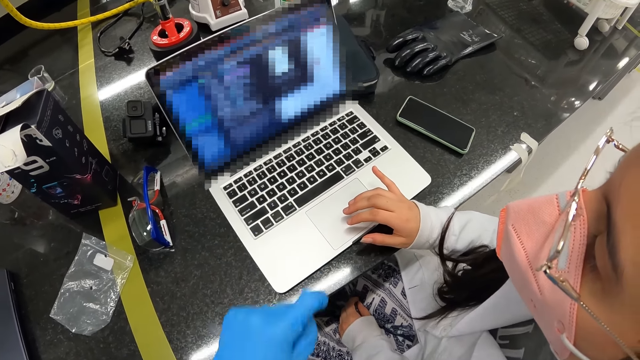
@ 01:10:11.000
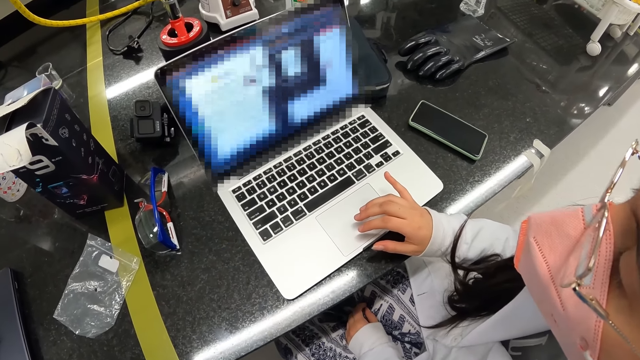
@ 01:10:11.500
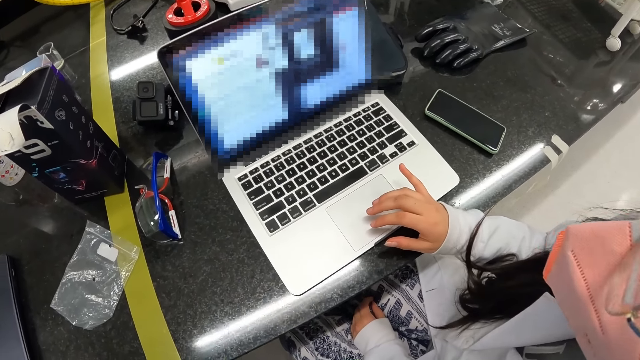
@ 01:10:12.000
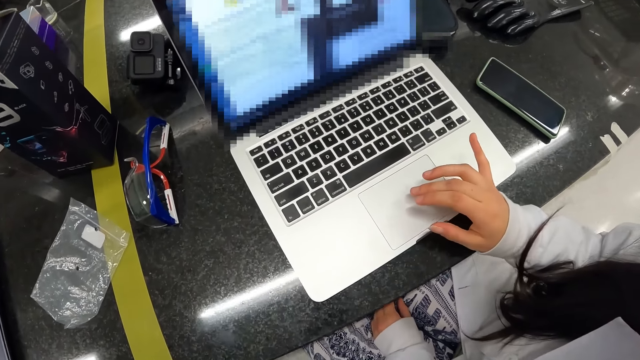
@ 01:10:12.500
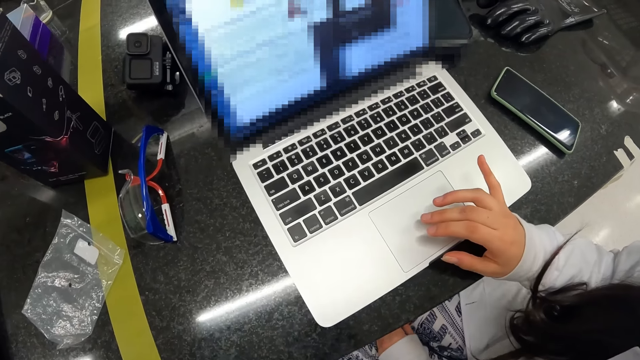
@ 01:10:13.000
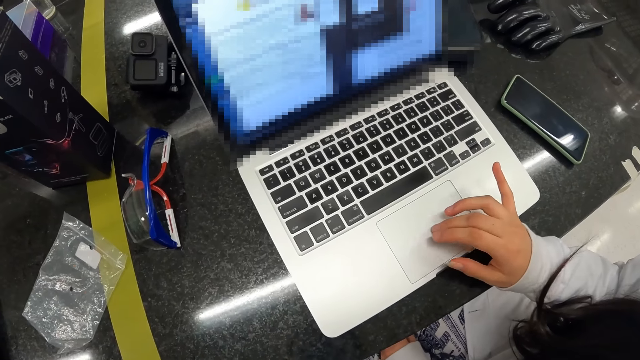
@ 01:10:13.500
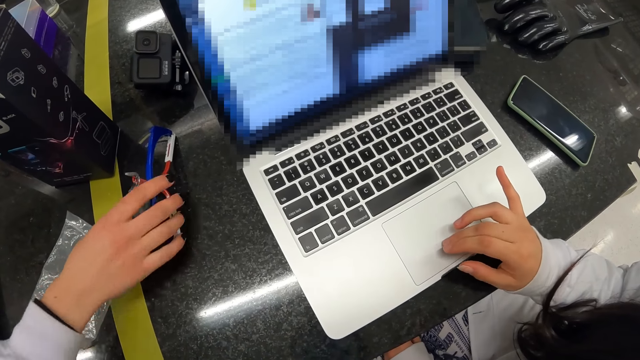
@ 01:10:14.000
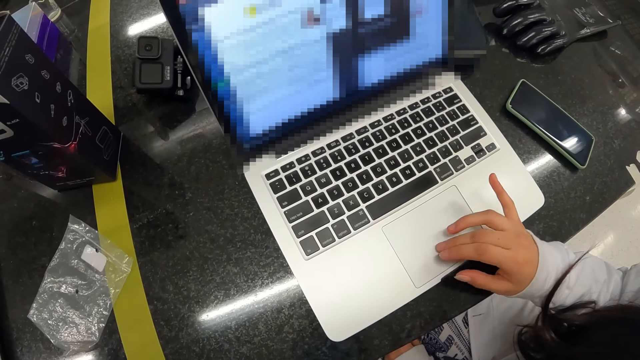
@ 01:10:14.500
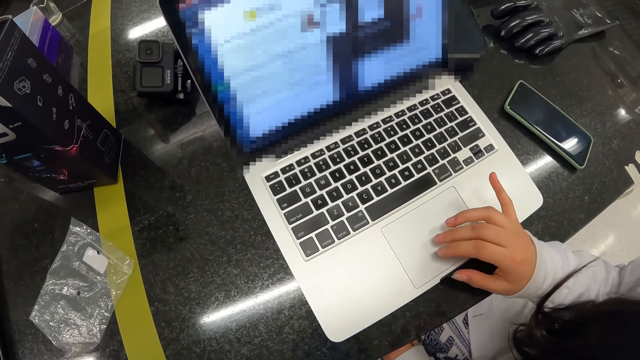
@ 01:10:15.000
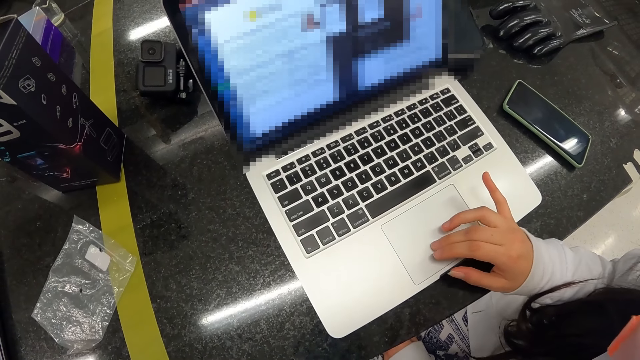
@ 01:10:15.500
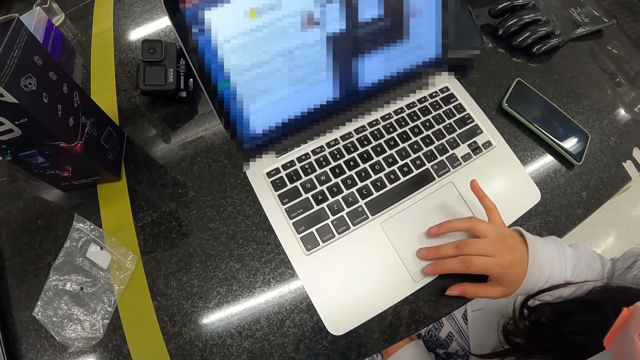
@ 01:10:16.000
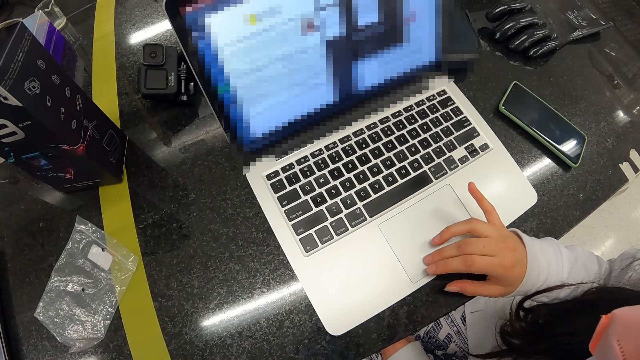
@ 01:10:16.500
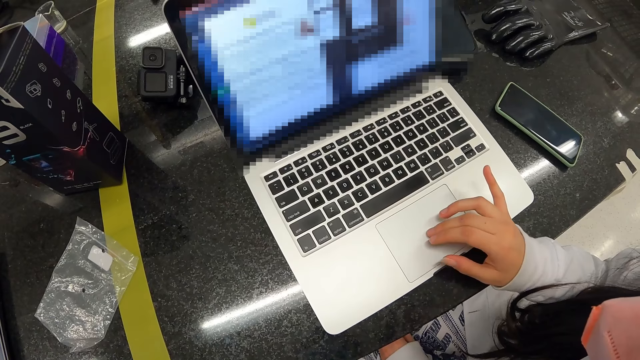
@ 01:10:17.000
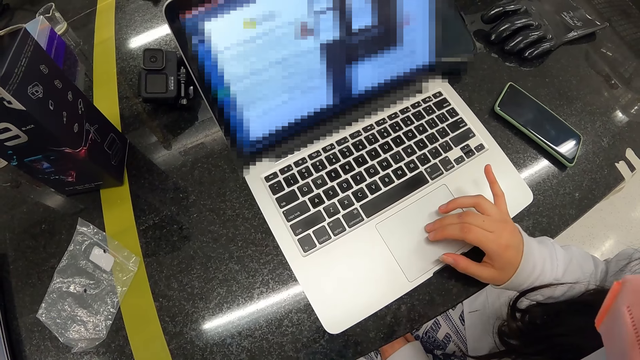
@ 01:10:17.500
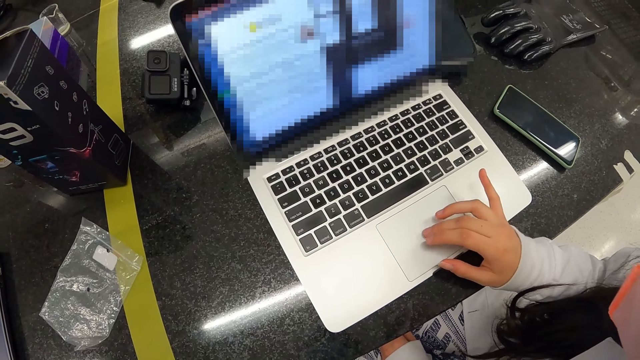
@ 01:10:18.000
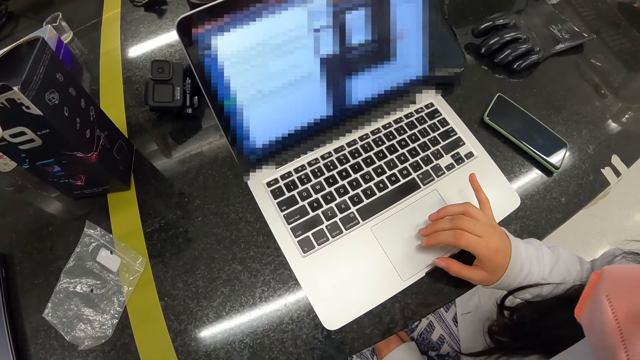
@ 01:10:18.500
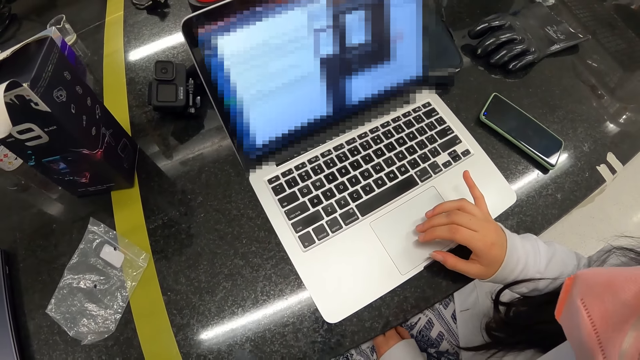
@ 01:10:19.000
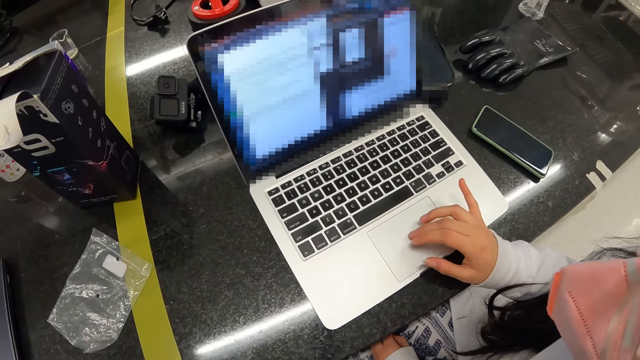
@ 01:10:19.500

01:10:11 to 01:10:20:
A woman operates a laptop. Another woman picks safety work glasses. The first woman operates the laptop.

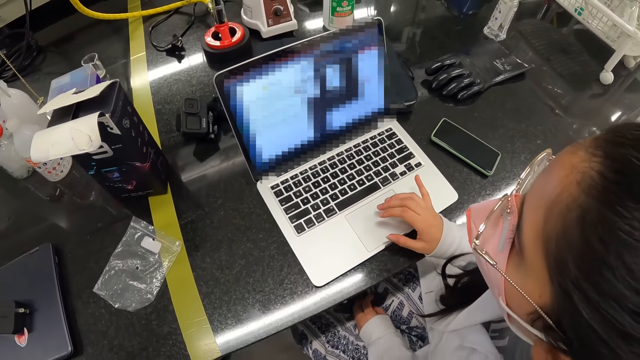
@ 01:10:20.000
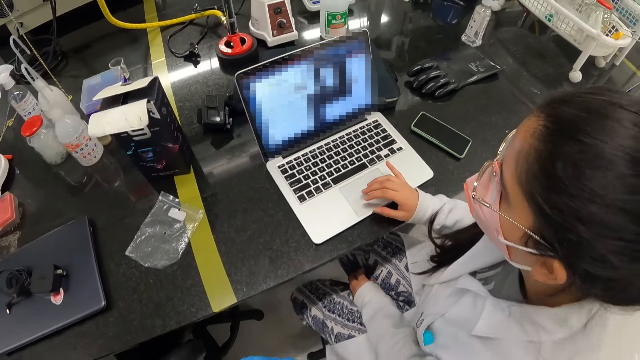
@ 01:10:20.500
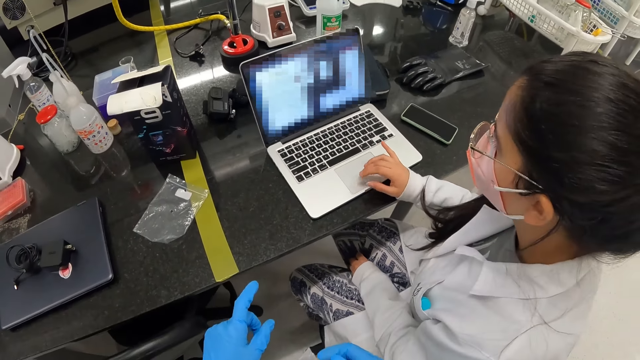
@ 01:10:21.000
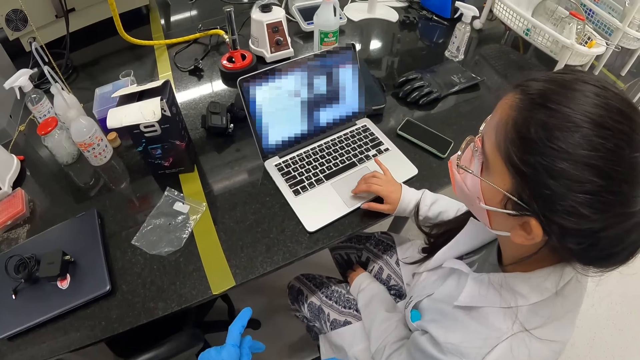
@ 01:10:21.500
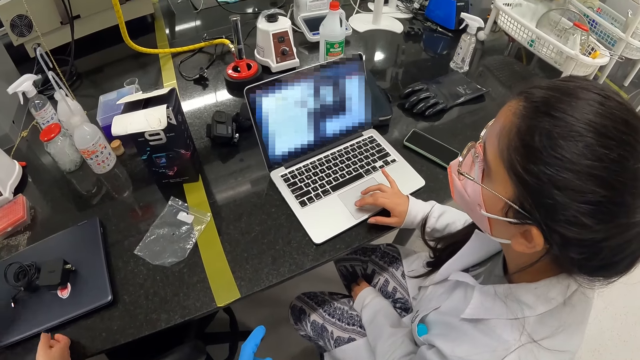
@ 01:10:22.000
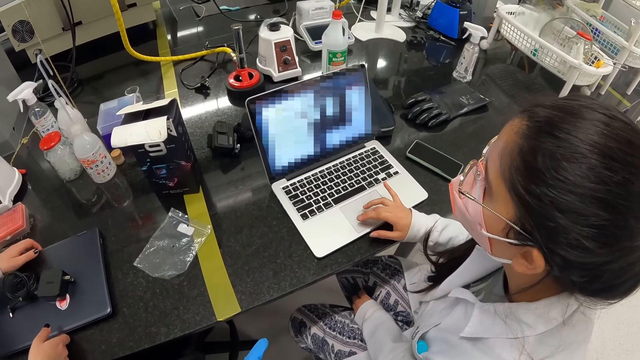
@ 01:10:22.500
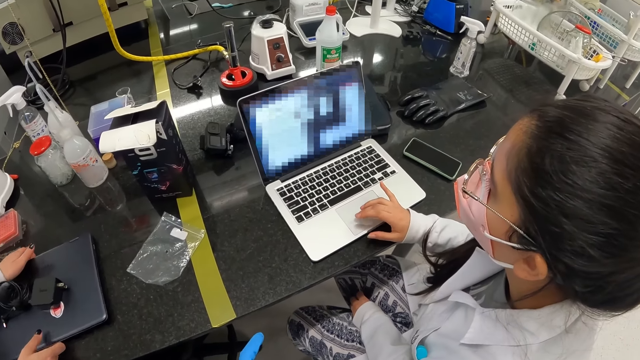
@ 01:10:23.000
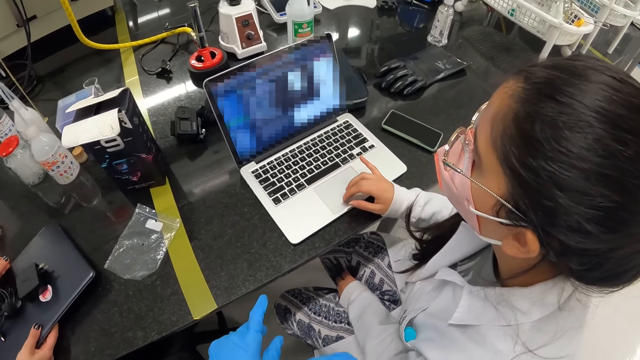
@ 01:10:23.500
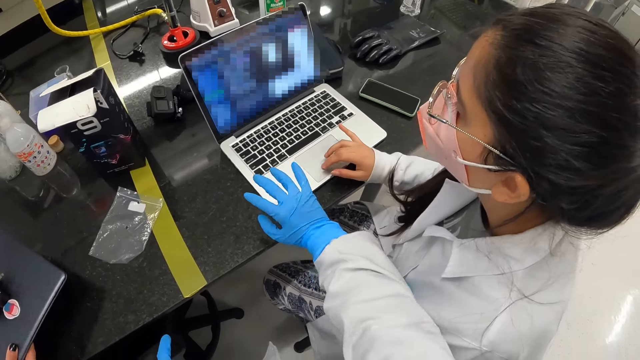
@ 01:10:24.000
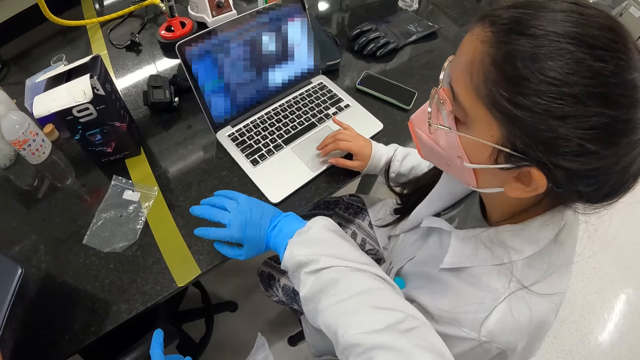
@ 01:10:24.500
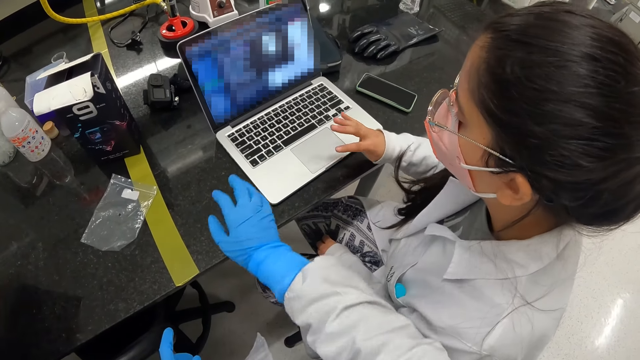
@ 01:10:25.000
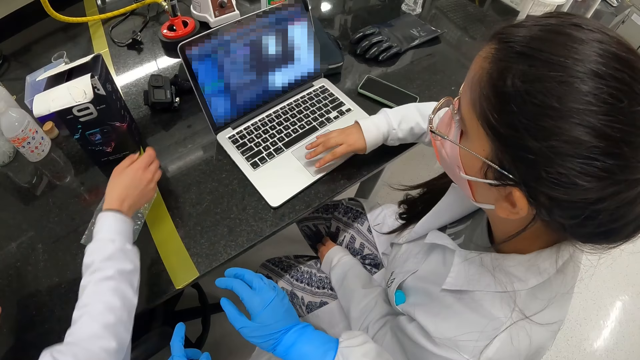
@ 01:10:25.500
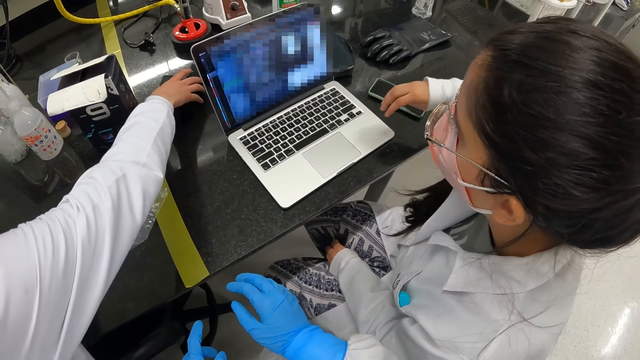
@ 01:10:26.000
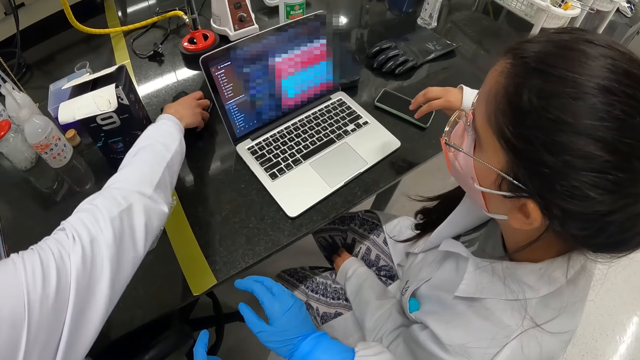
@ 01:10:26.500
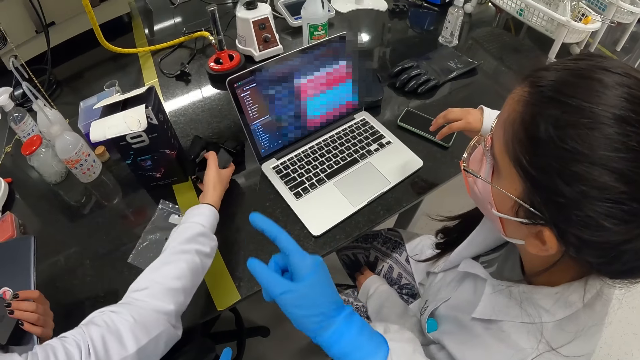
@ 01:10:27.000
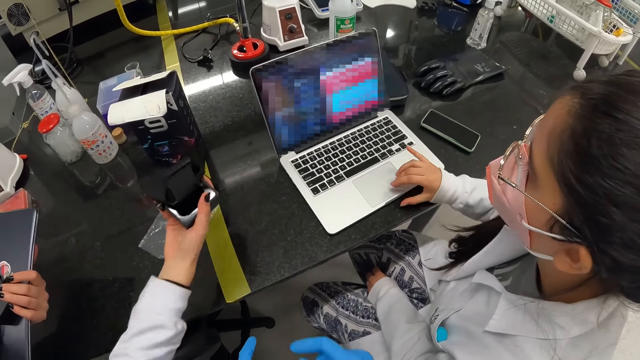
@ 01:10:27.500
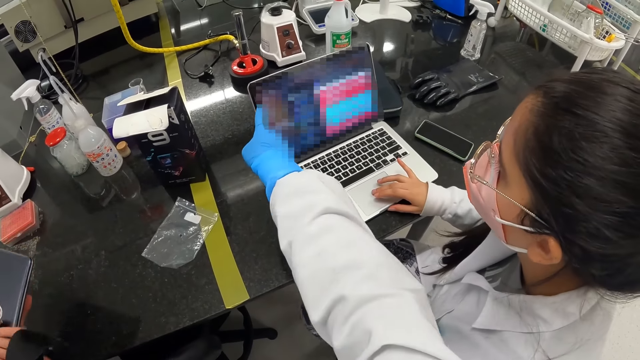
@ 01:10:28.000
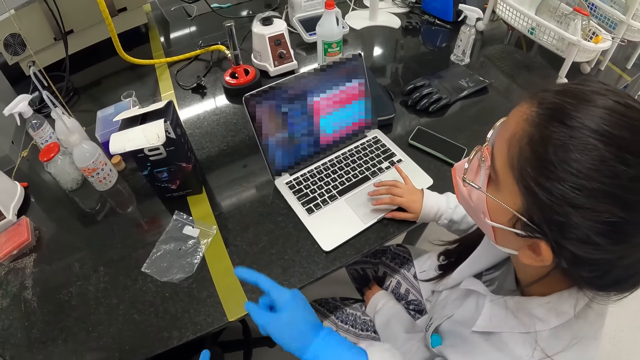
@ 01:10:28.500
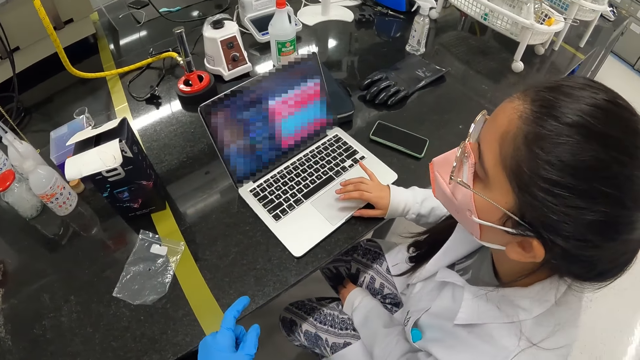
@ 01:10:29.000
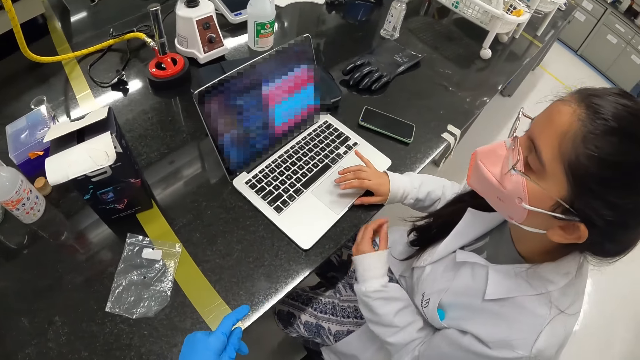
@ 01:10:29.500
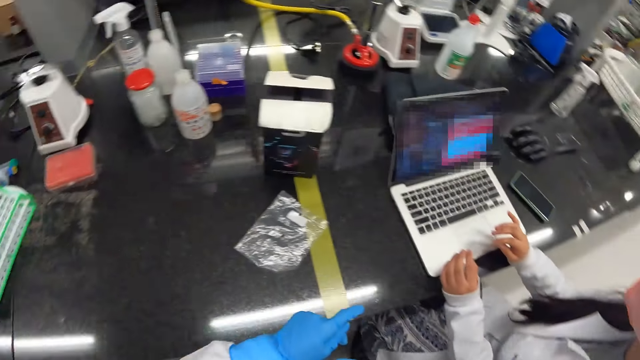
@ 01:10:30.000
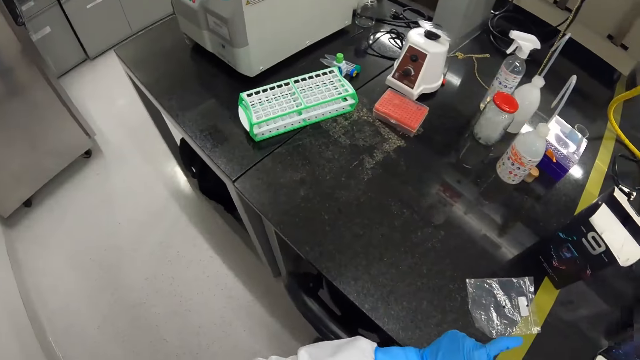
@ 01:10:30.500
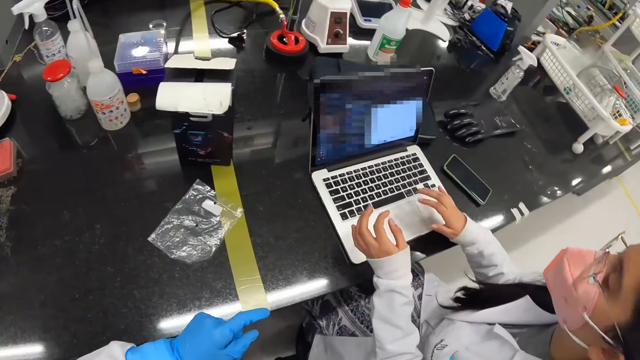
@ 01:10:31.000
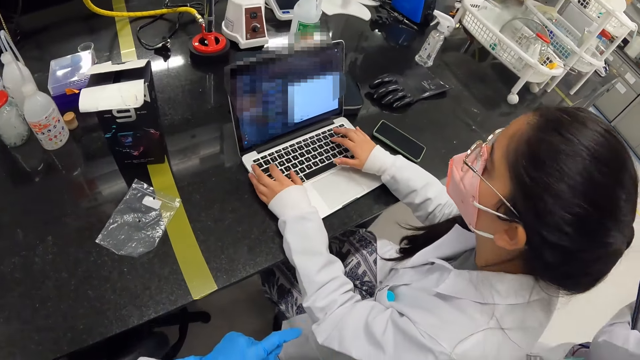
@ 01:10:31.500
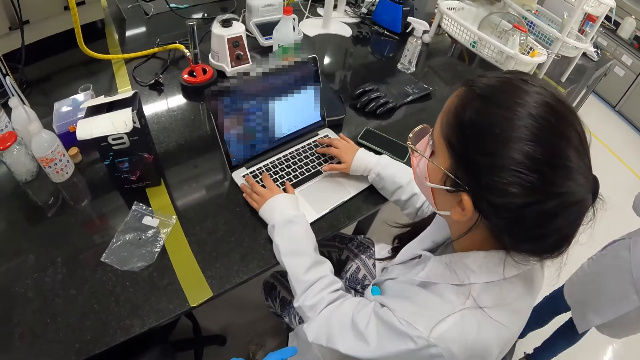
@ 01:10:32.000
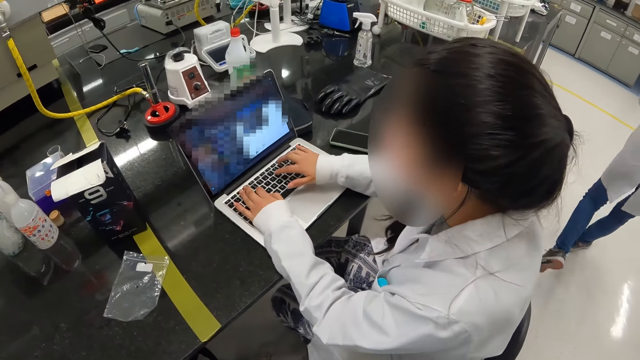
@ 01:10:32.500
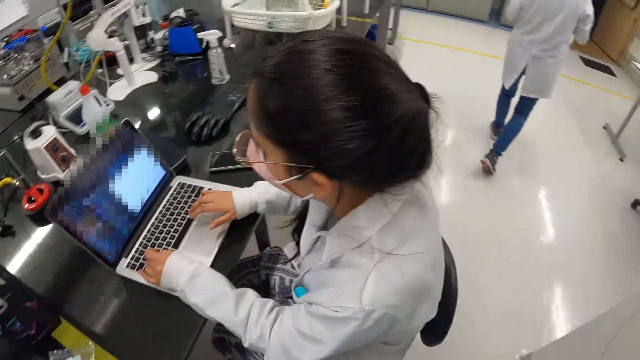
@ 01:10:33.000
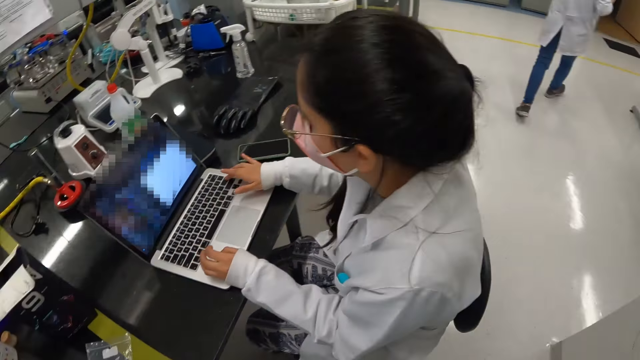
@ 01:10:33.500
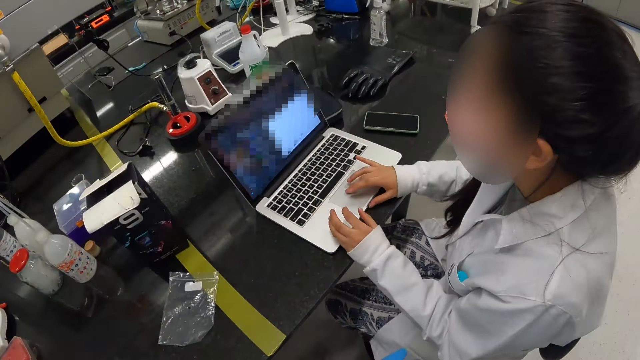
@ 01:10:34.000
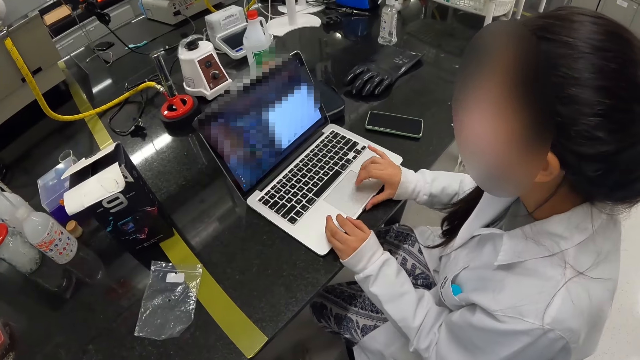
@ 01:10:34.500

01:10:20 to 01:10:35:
The camera wearer moves the right hand down. A woman takes the laptop on the table. The camera wearer wipes the laptop with the hand. They move a hand. The woman takes the black plastic or camera. The camera wearer points a finger. They move the hand to the laptop. They touch the laptop. Another woman operates the laptop. The camera wearer looks around a table. The other woman operates the laptop. The first woman walks to the other room.
